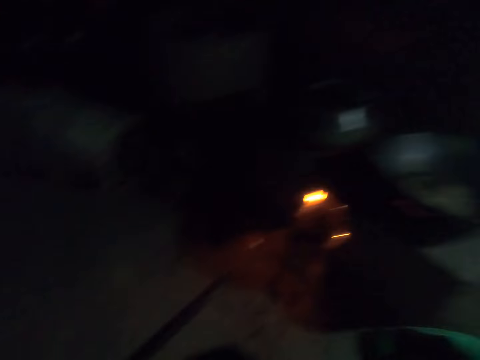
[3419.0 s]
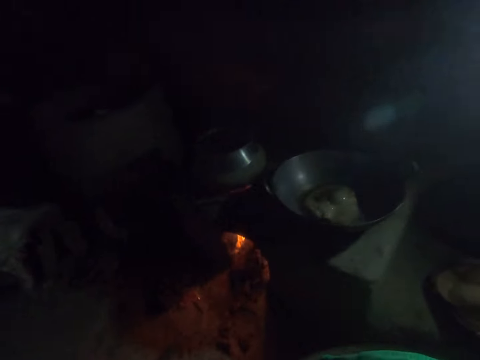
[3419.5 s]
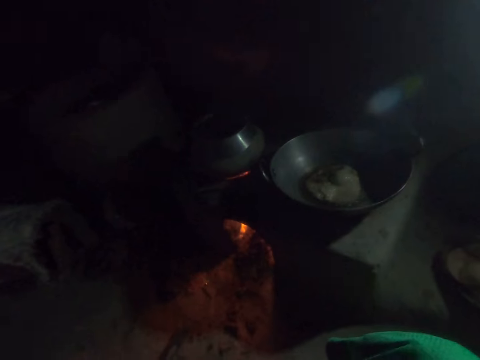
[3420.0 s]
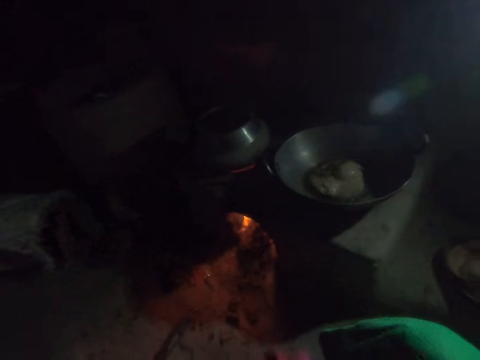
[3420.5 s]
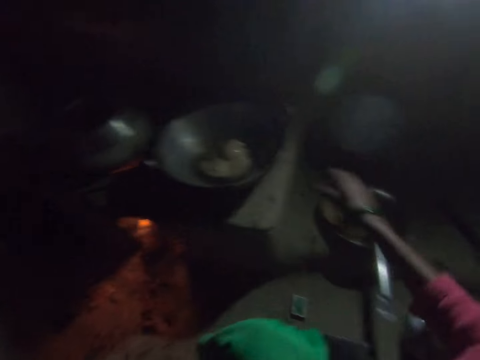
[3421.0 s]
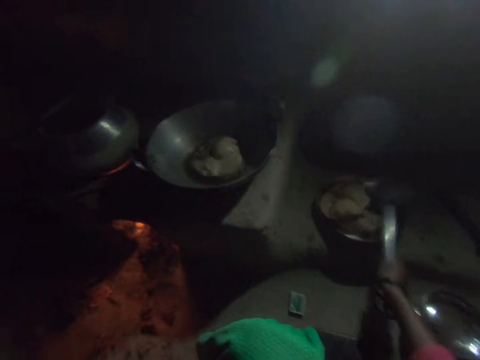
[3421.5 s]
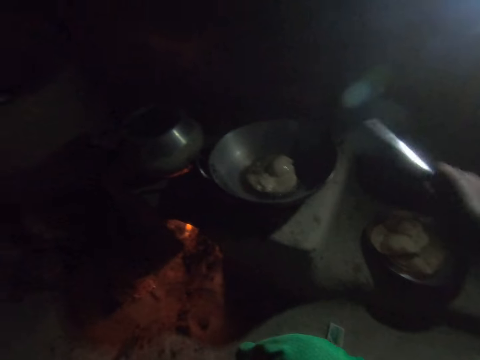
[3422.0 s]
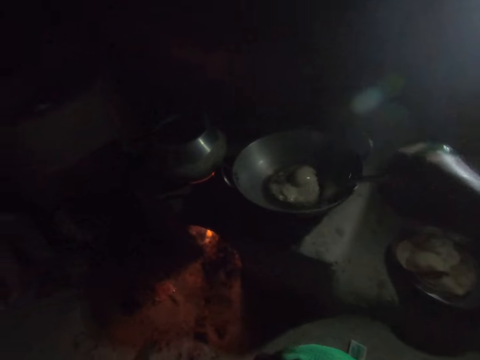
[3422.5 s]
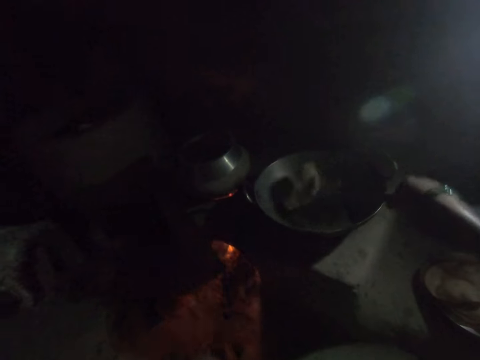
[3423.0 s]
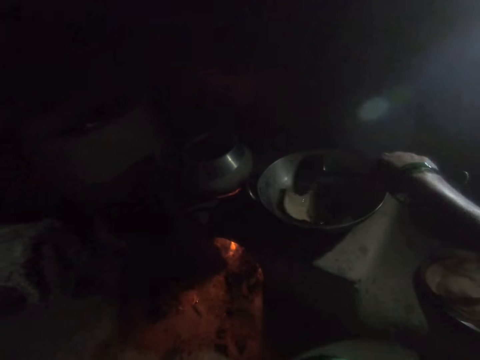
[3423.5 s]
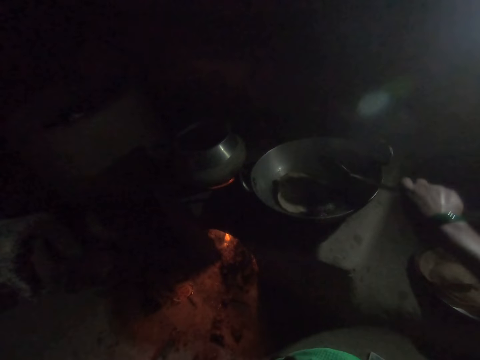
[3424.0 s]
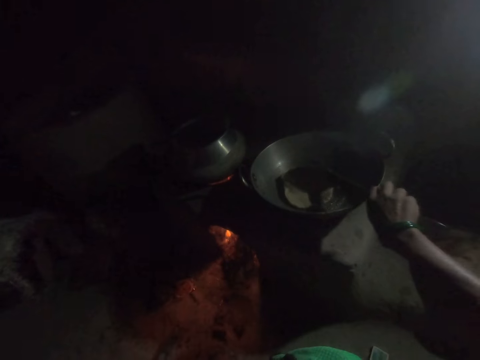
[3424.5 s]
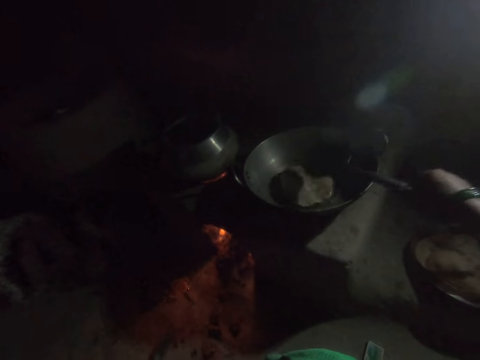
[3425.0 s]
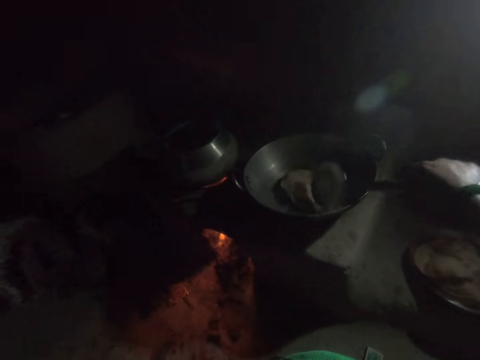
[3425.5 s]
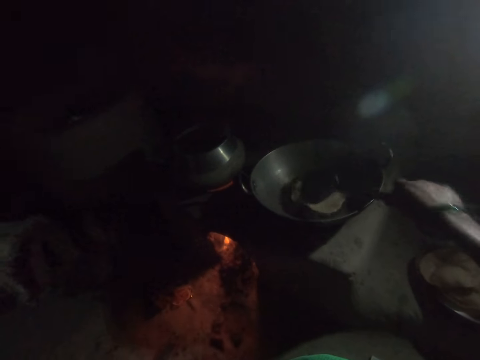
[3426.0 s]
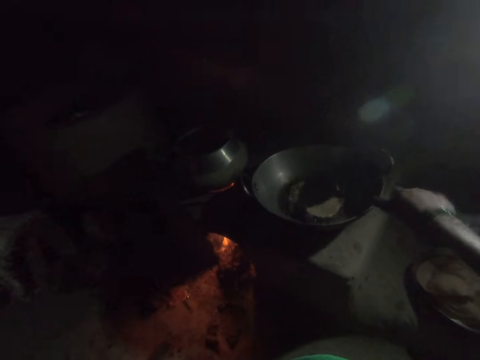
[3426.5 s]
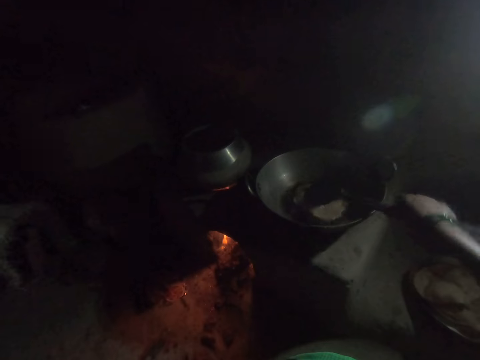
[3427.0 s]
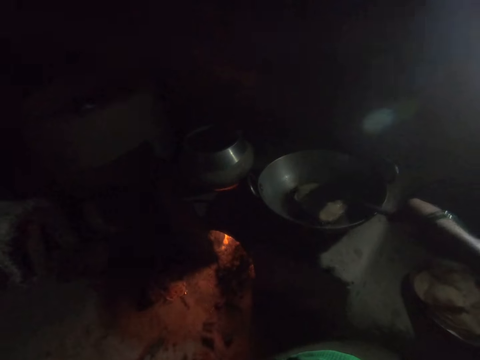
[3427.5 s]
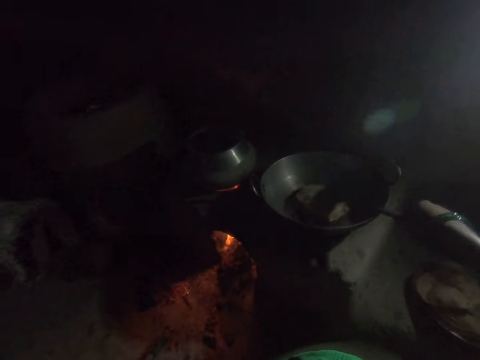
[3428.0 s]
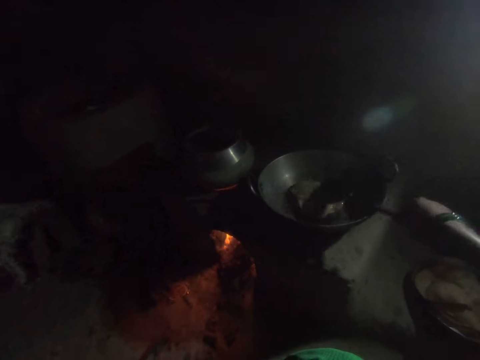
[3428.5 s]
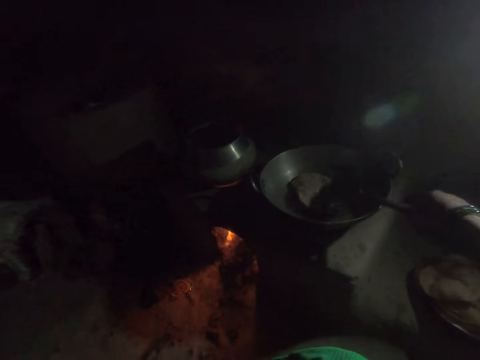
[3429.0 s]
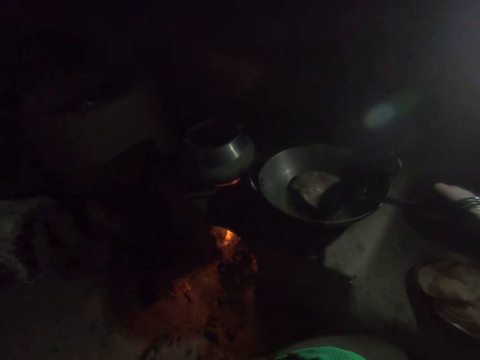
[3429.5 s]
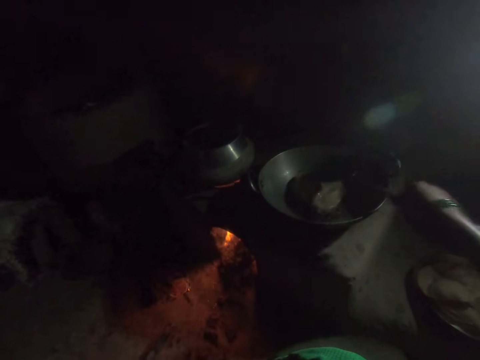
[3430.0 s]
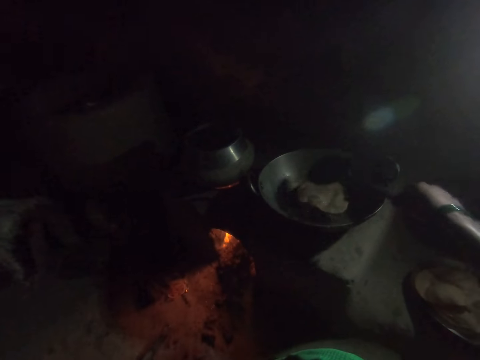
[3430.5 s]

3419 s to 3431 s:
The camera wearer takes the draining spoon. They dip the draining spoon in the cooking oil. They lift the African donut. They turn the African donut in the cooking oil with the draining spoon. They move the draining spoon beside the African donut. They squeeze the African donut.

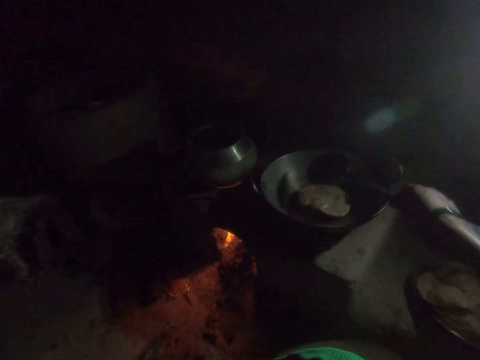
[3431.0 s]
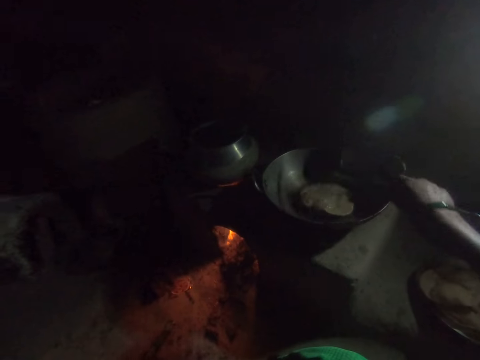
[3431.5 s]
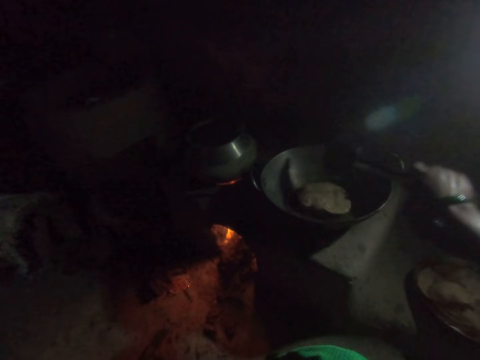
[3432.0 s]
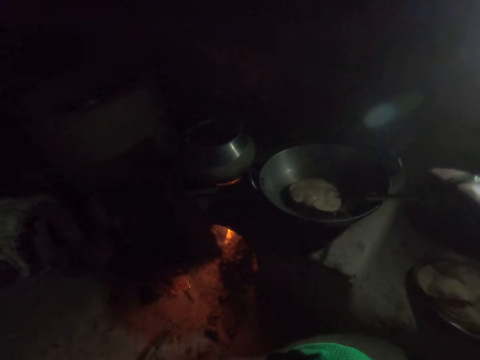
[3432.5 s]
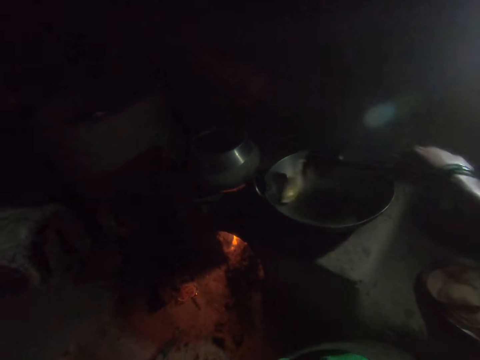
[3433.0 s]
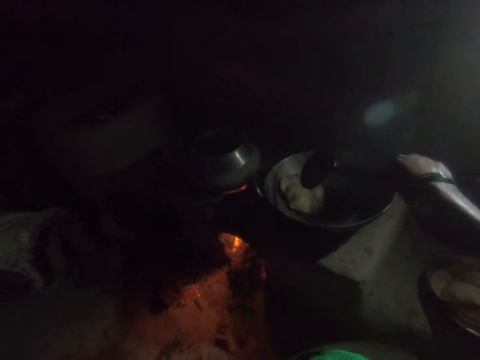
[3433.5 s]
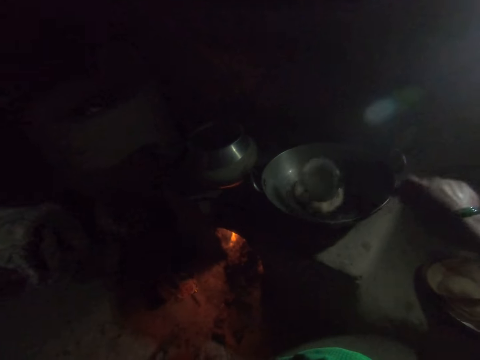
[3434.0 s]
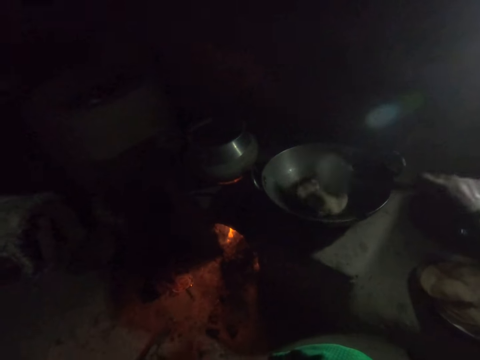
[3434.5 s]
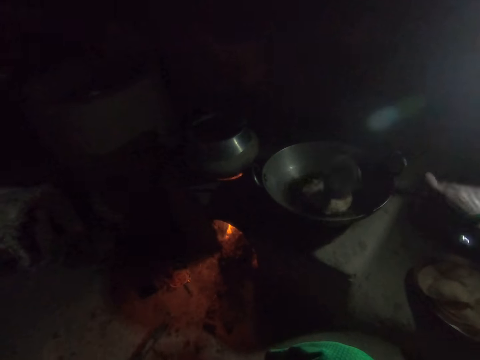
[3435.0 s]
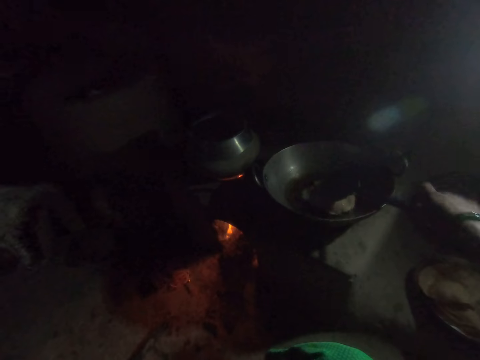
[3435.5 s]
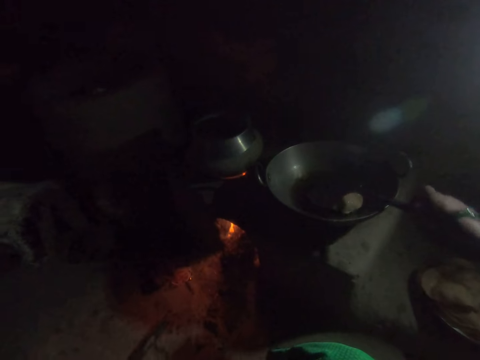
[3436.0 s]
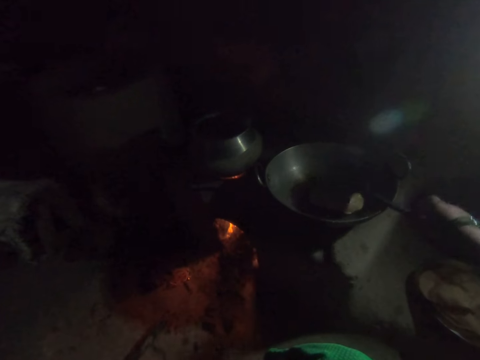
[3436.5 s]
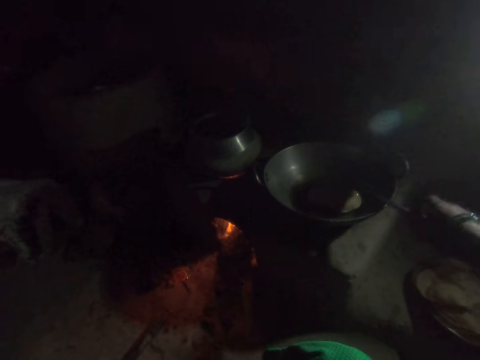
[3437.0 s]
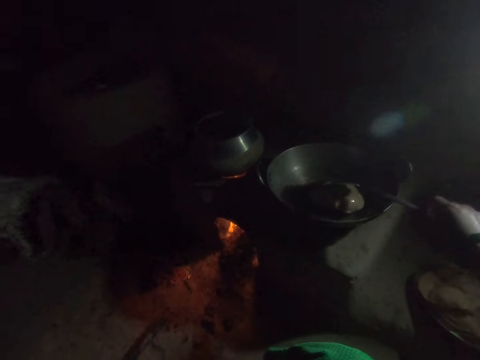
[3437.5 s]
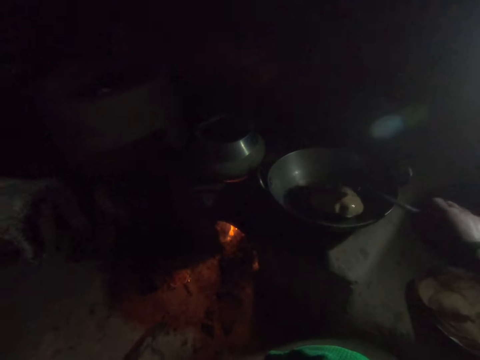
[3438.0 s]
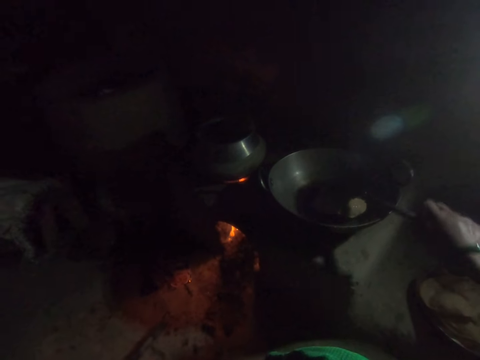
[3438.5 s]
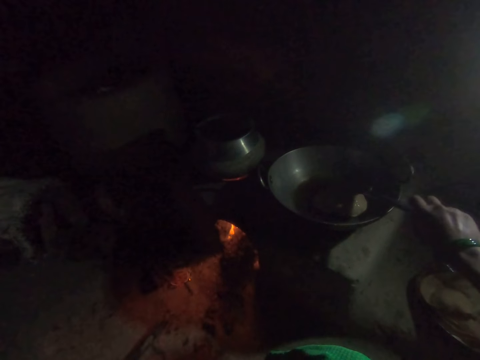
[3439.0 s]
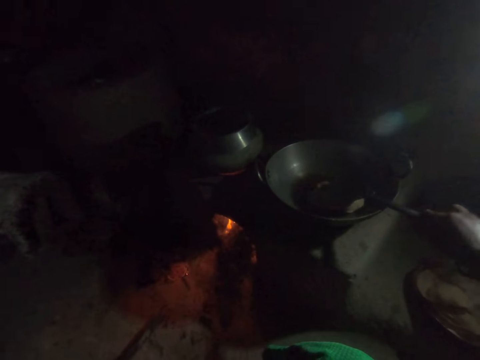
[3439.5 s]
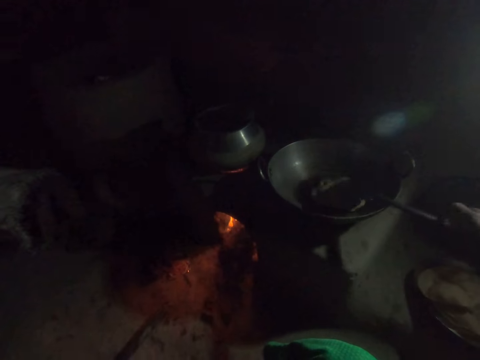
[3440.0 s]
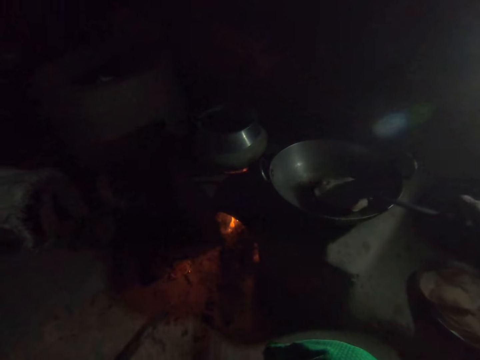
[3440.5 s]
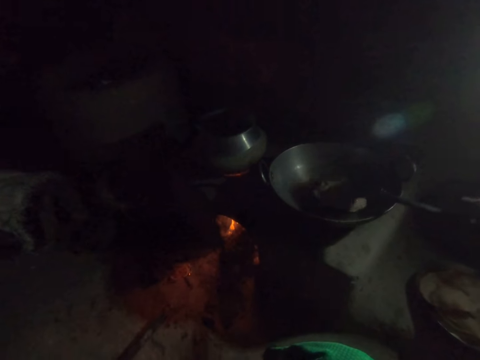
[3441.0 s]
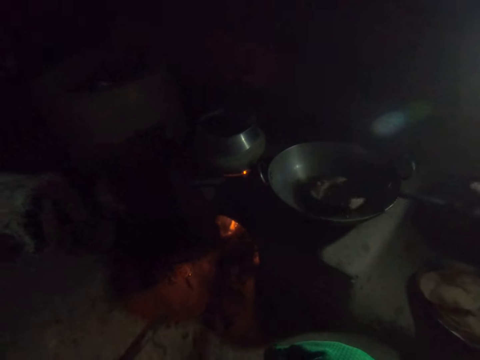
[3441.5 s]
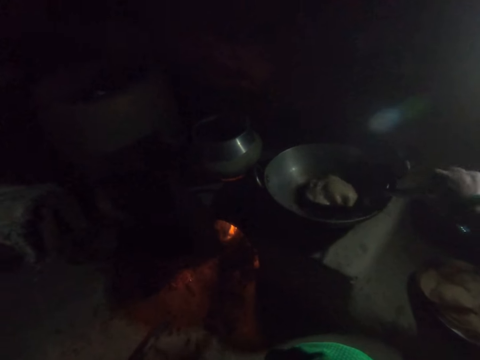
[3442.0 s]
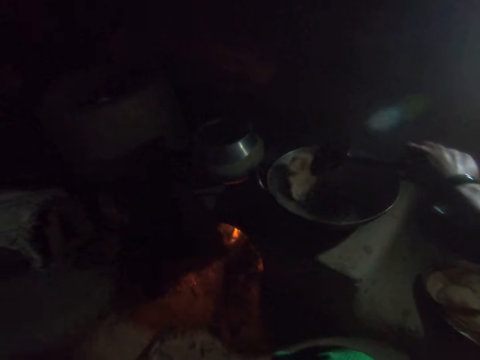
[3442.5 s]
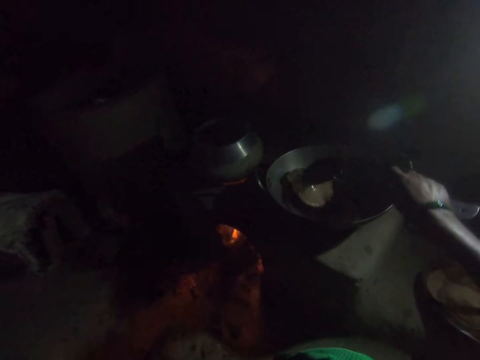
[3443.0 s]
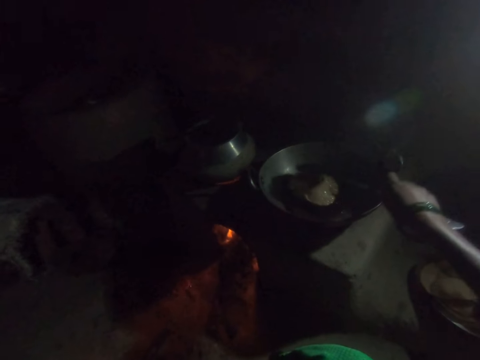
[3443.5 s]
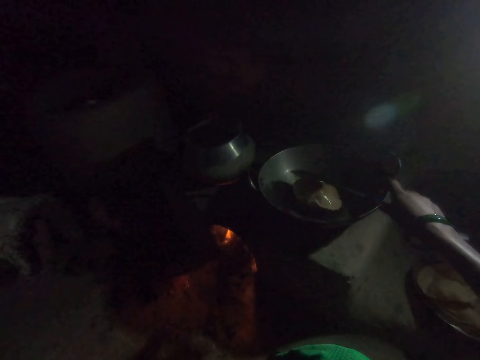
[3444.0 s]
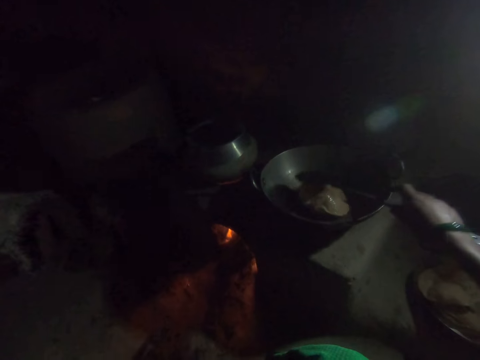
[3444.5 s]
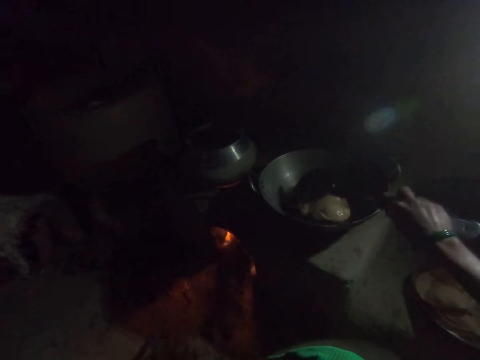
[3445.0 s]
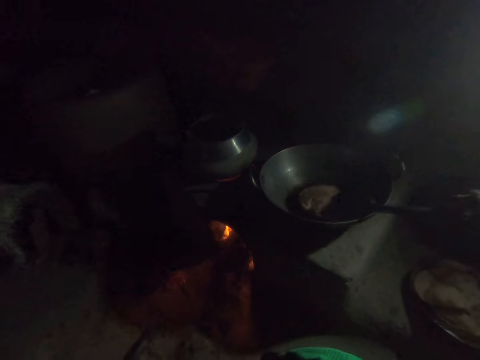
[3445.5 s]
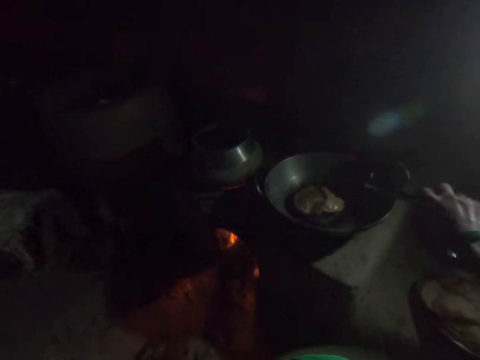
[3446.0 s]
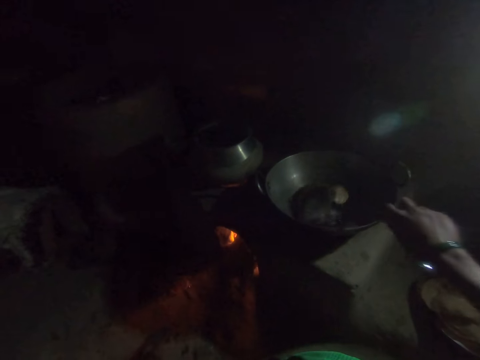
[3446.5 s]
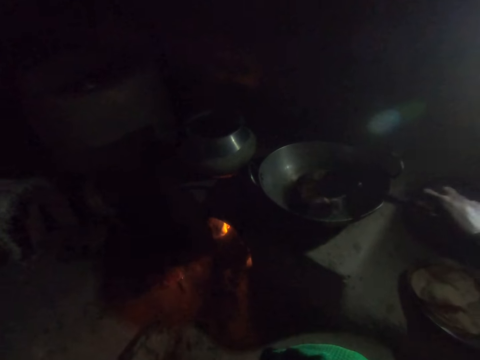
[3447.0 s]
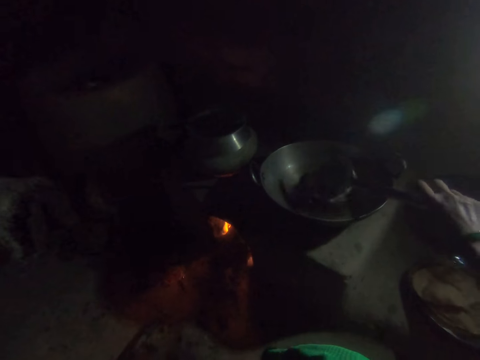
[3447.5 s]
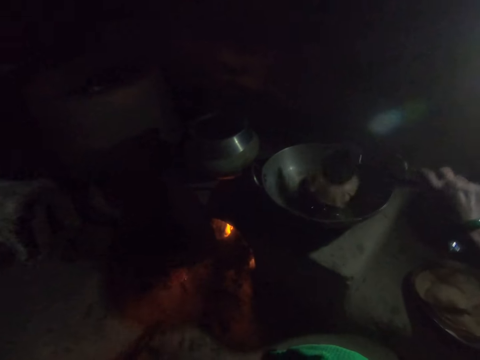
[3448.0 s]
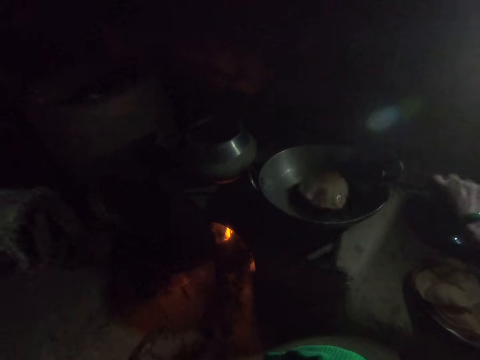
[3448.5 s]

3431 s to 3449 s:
The camera wearer dips the draining spoon in the cooking oil. They lift the African donut, turn the African donut, and squeeze the African donut. They dip the draining spoon in the cooking oil. They lift the African donut, turn the African donut, and squeeze the African donut.
